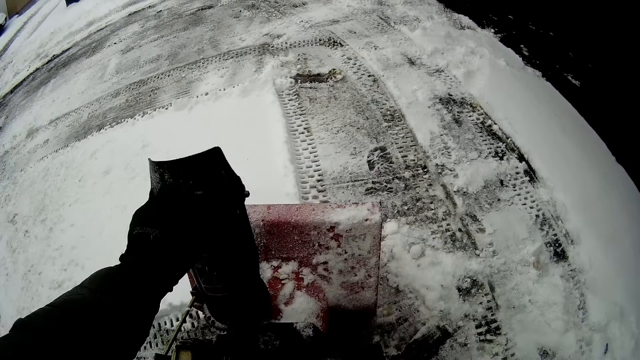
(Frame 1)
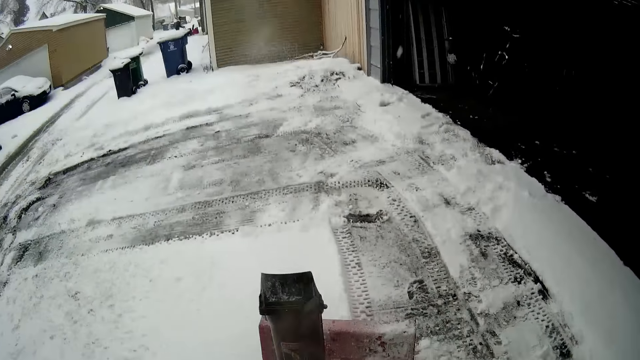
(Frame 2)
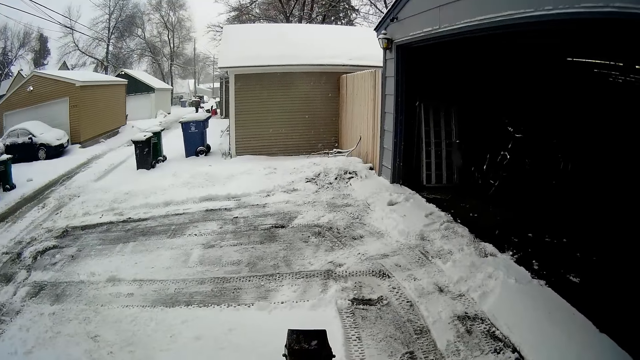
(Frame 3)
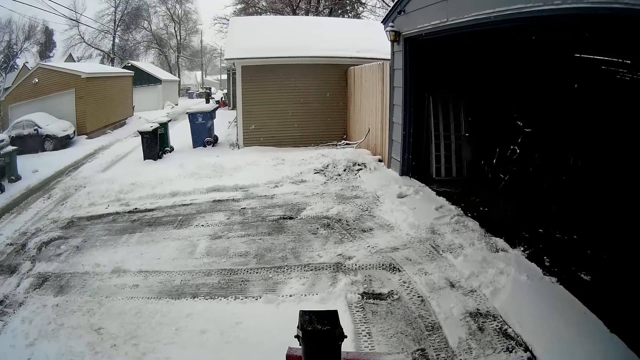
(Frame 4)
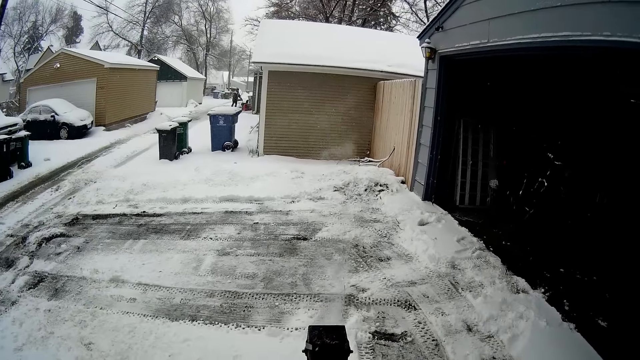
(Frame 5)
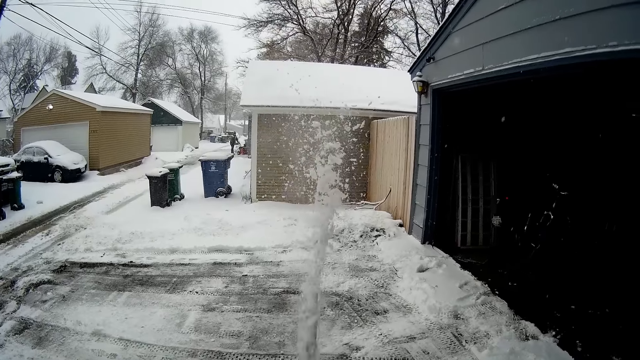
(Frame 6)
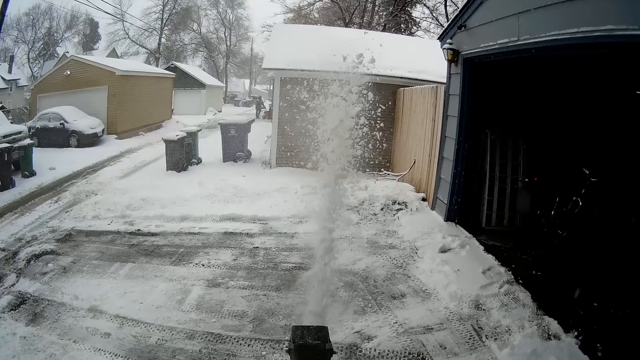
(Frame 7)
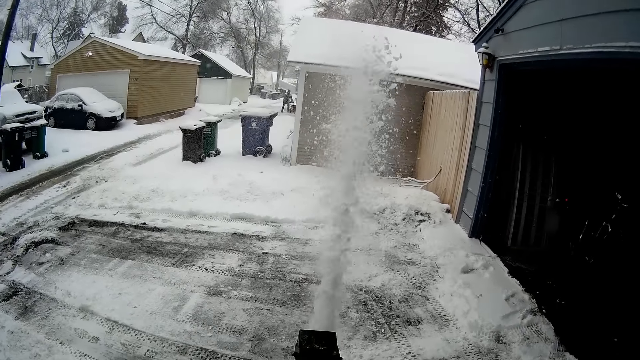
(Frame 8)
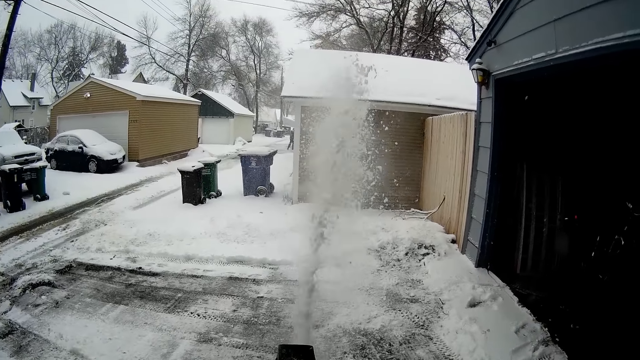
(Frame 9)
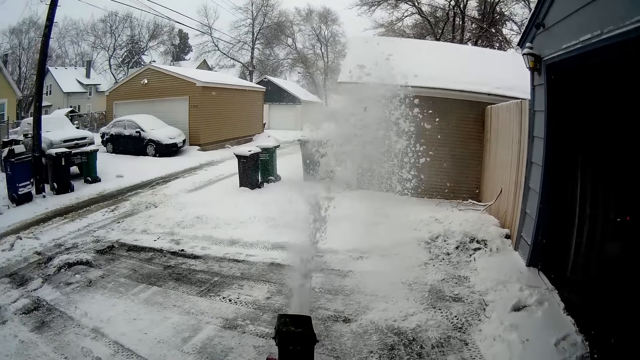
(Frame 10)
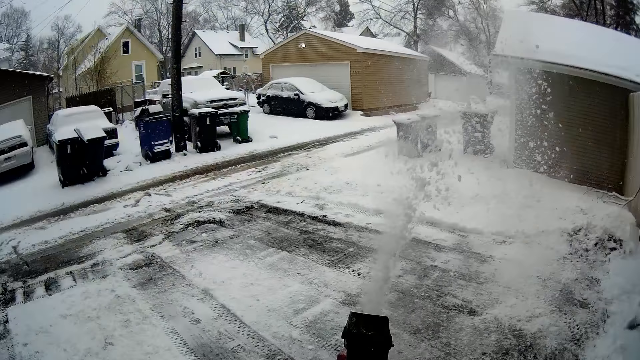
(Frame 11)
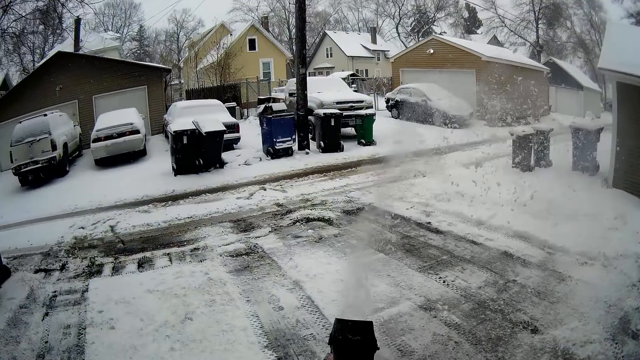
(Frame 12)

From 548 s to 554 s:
The camera wearer closes the lid. They adjust the pipe. They blow snow with a snow mini skid.

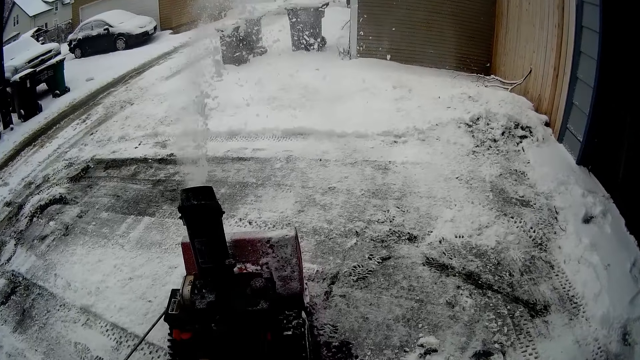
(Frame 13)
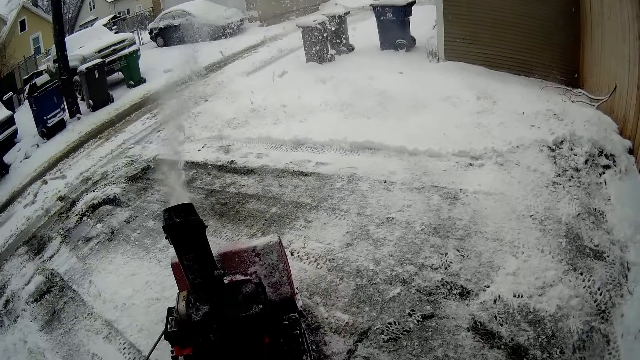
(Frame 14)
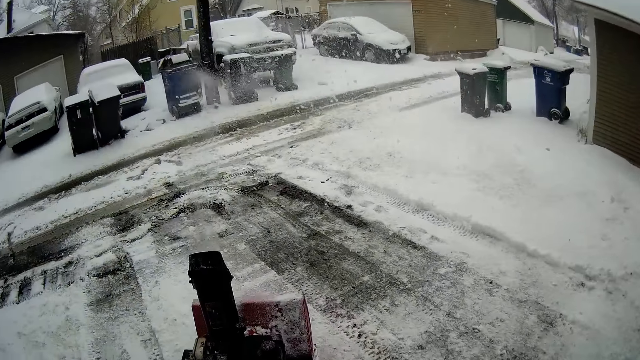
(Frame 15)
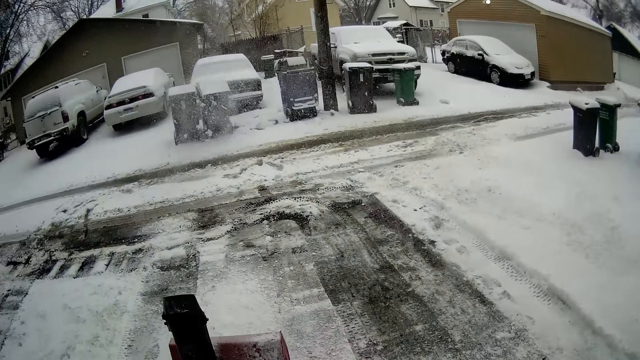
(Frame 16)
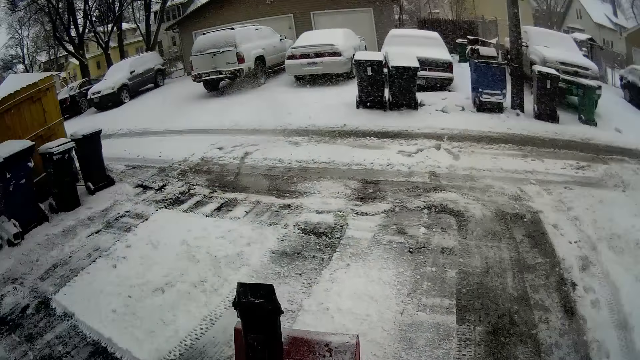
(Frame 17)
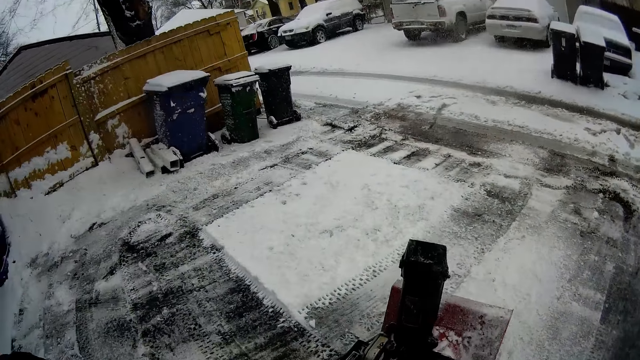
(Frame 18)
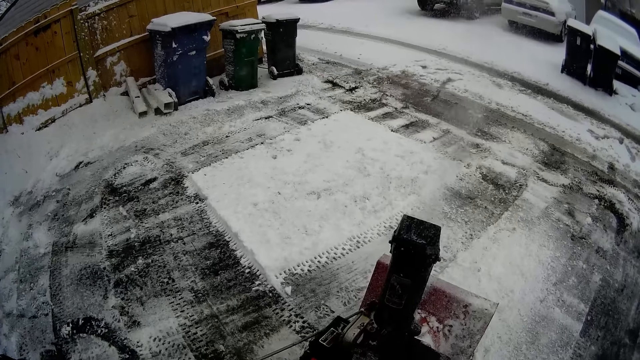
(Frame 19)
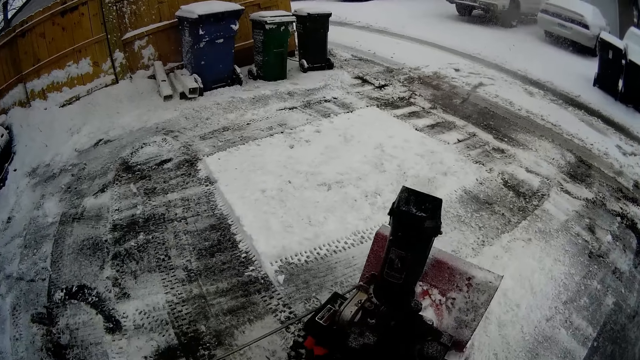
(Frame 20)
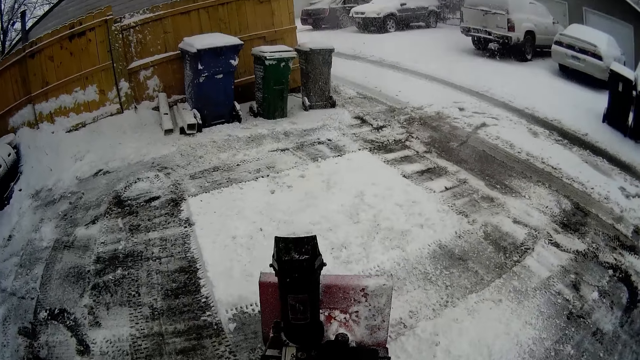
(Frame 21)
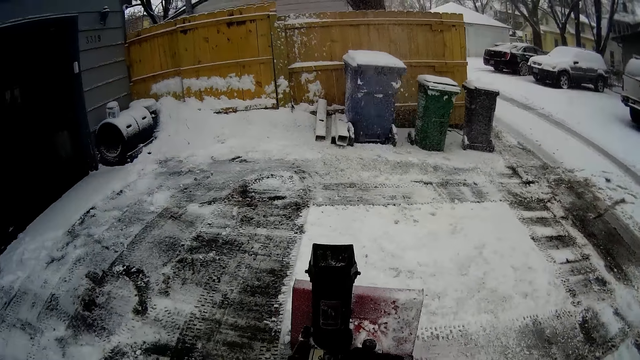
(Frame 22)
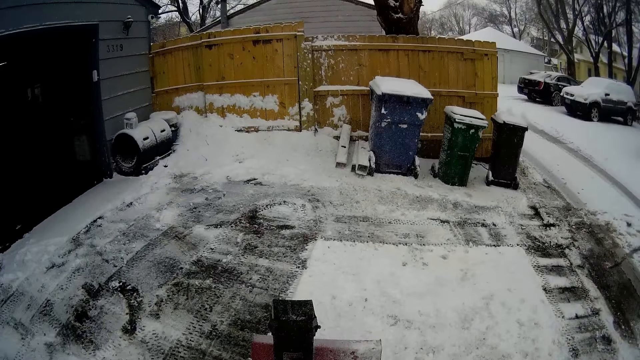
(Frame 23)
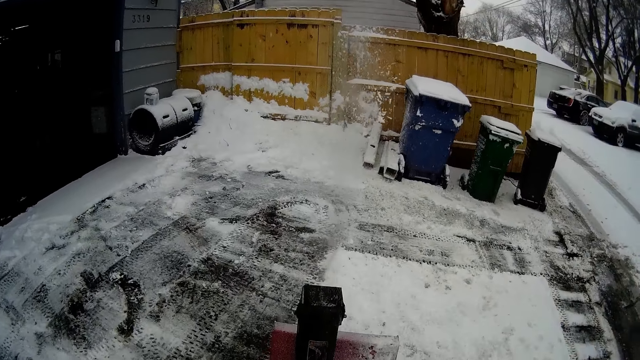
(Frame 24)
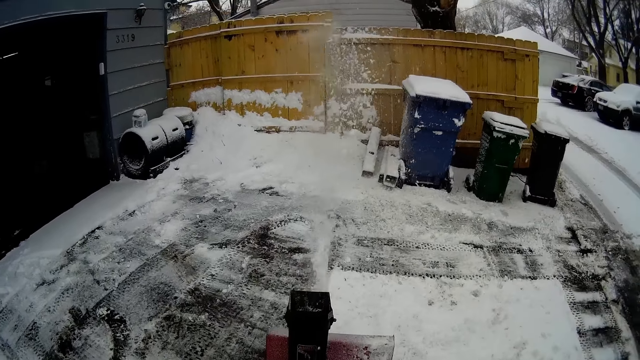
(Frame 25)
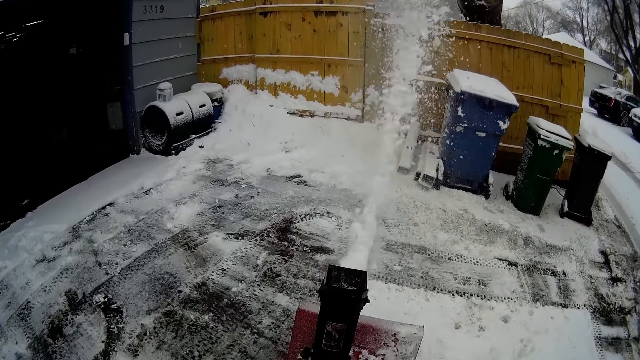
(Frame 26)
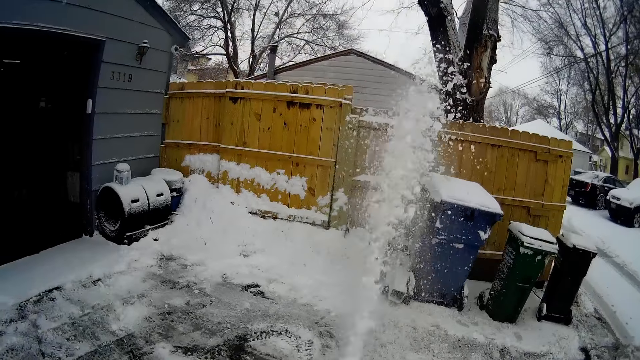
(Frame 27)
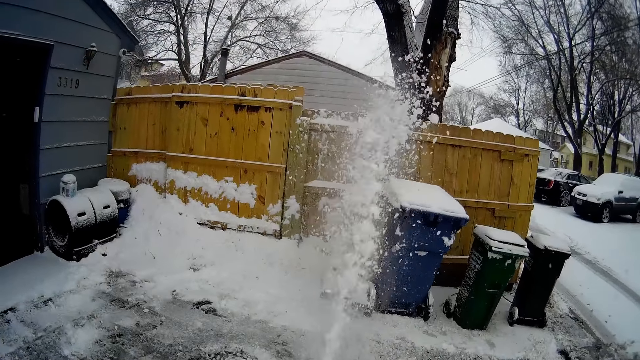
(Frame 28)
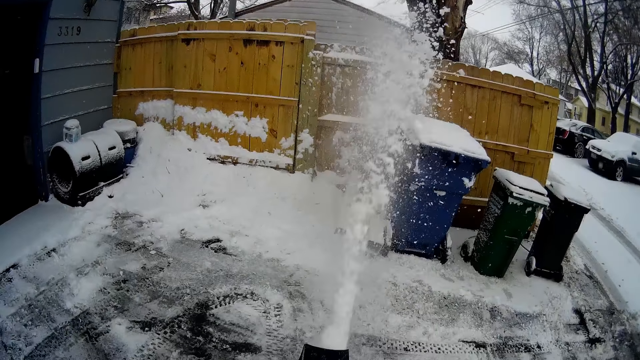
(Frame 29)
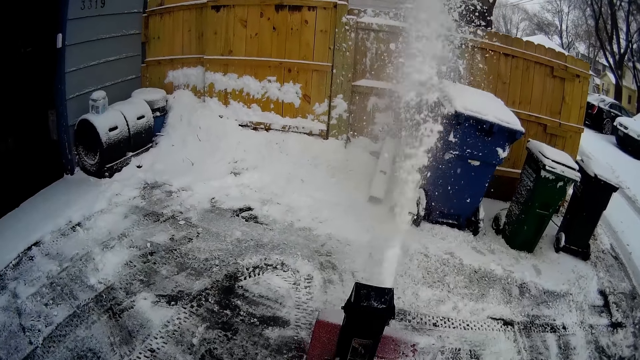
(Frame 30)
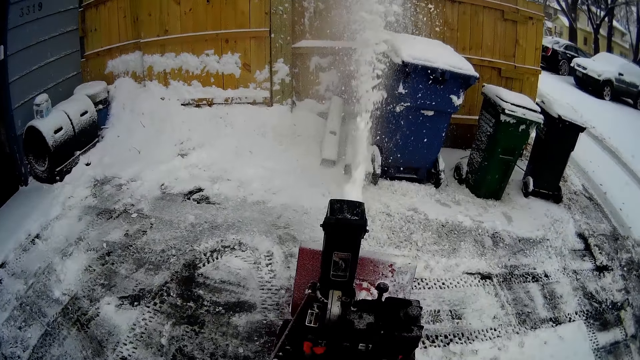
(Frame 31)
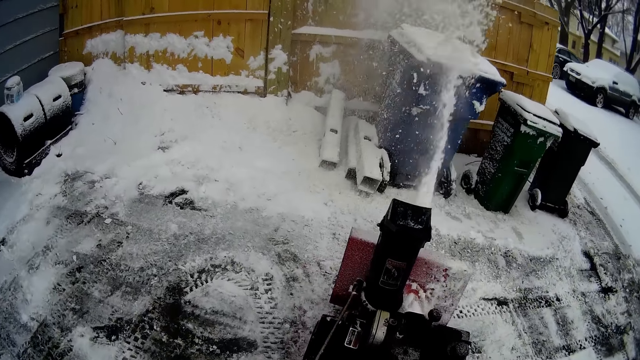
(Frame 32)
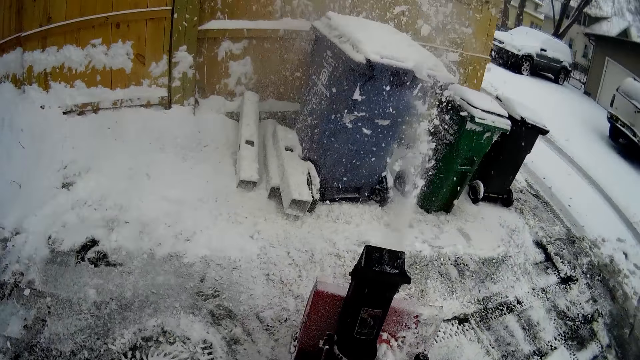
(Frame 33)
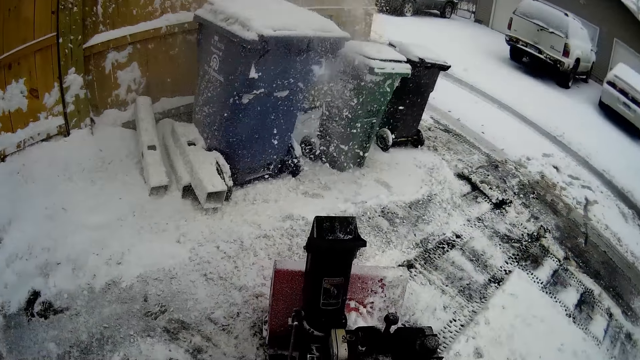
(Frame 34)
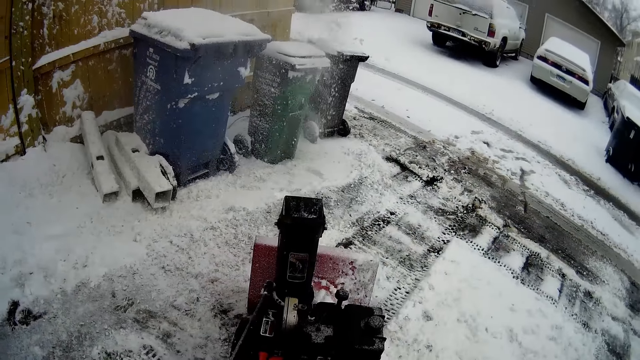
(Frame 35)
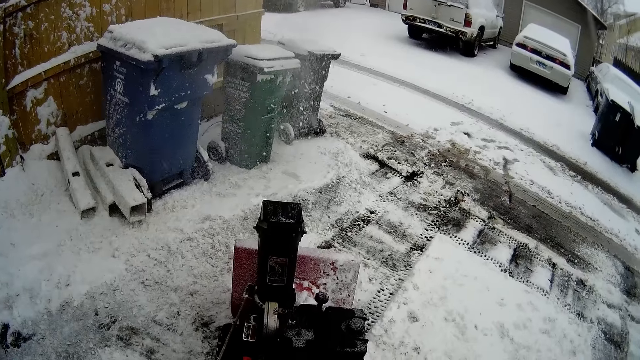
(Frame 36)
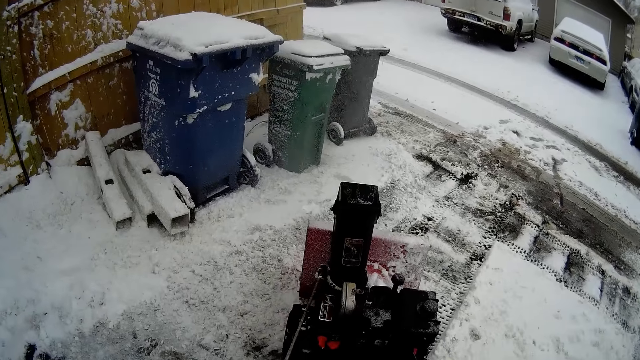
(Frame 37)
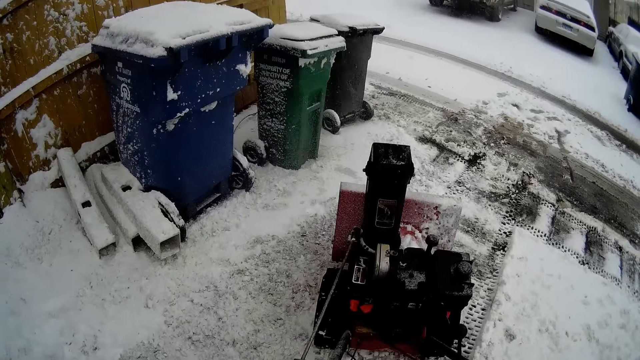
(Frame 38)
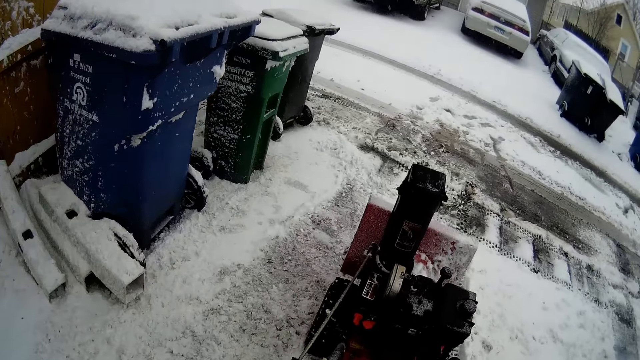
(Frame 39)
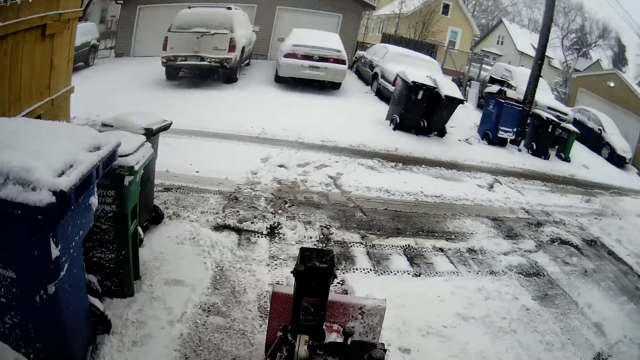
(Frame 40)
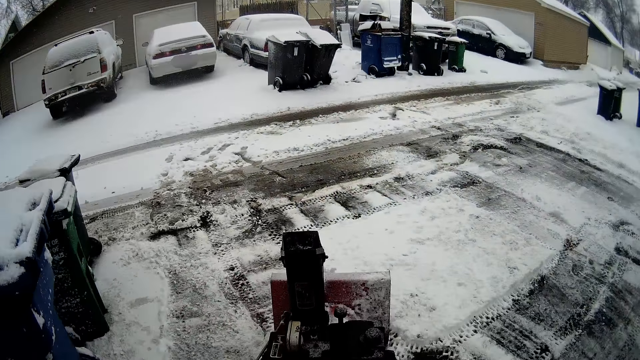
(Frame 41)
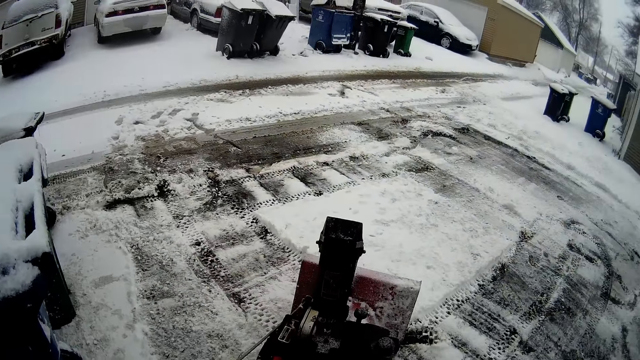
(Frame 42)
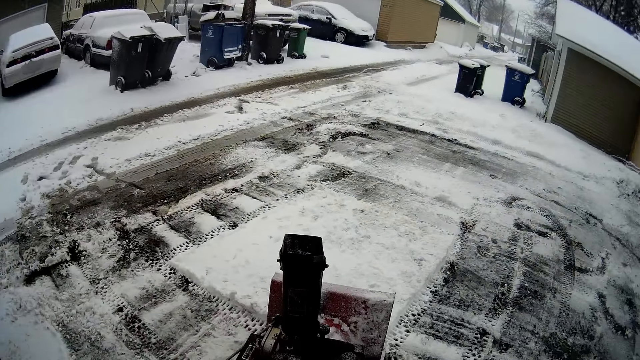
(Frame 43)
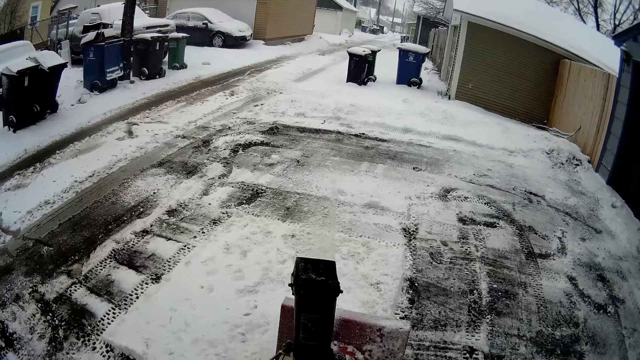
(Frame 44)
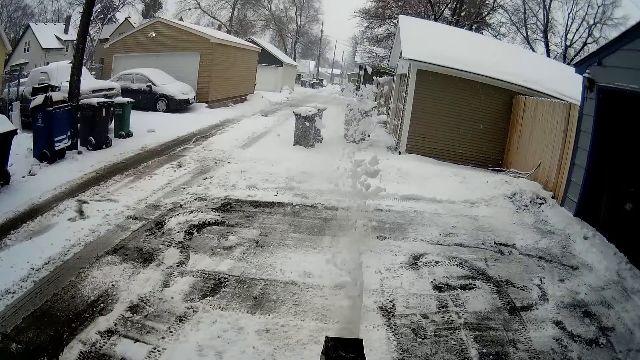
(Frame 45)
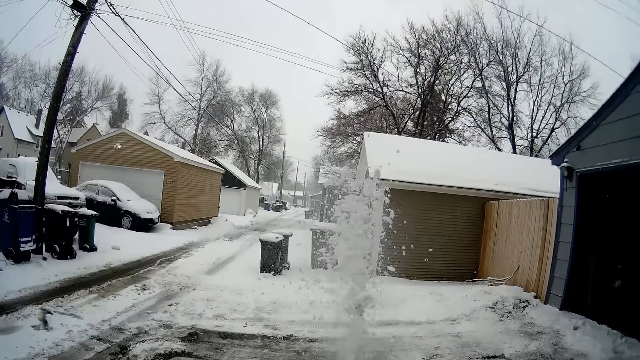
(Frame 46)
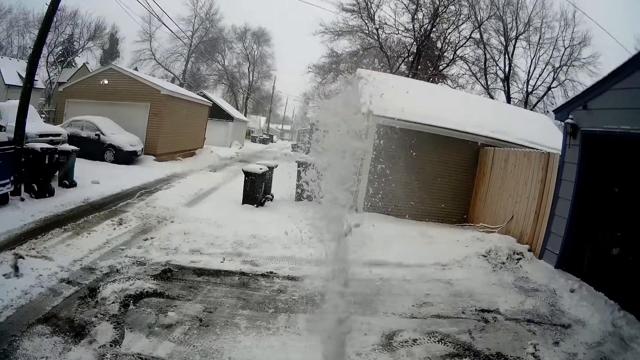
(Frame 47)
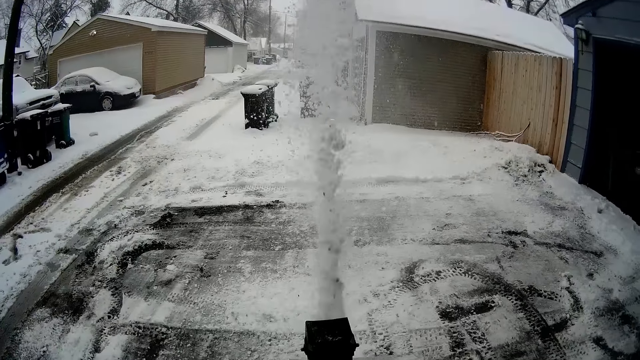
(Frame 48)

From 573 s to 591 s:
The camera wearer turns around the area with a snow mini skid. They blow snow with the snow mini skid. They scrape the snow. They turn around the area with the snow mini skid. They blow snow with the snow mini skid. They scrape the snow.
